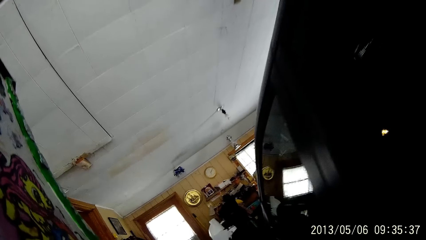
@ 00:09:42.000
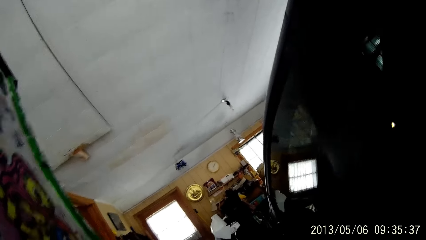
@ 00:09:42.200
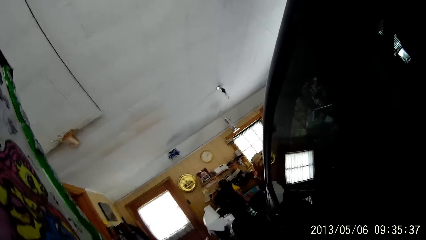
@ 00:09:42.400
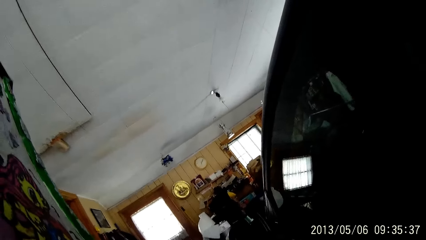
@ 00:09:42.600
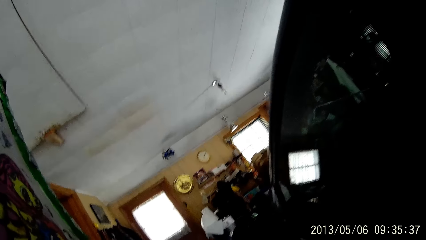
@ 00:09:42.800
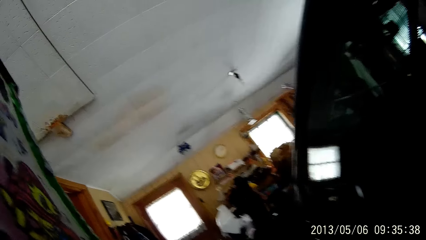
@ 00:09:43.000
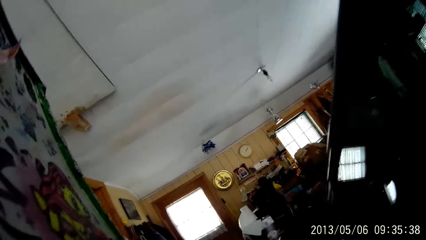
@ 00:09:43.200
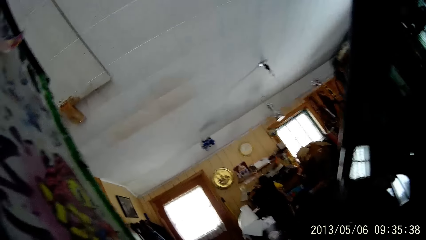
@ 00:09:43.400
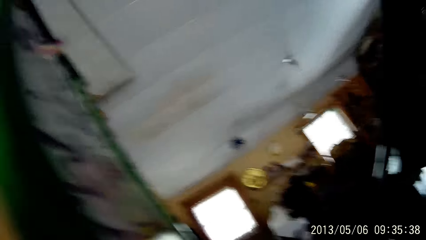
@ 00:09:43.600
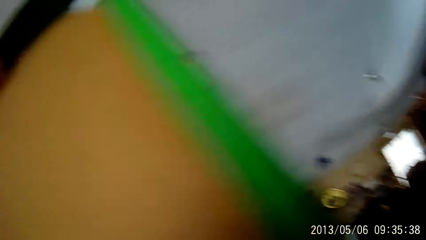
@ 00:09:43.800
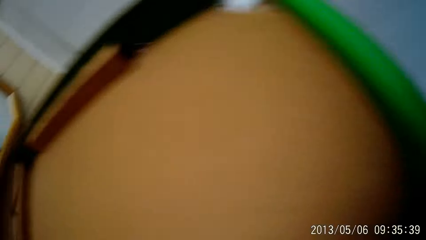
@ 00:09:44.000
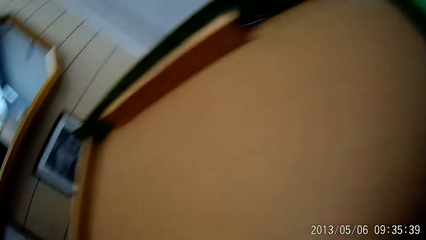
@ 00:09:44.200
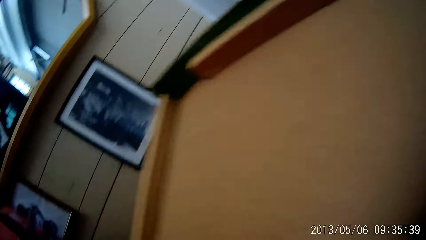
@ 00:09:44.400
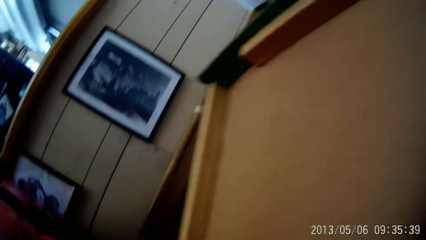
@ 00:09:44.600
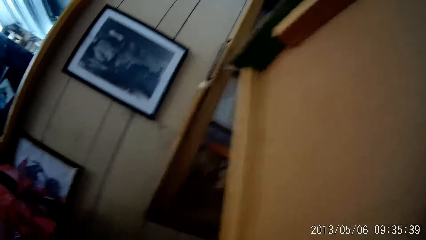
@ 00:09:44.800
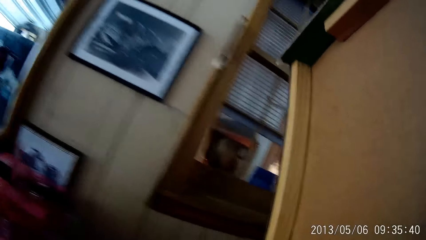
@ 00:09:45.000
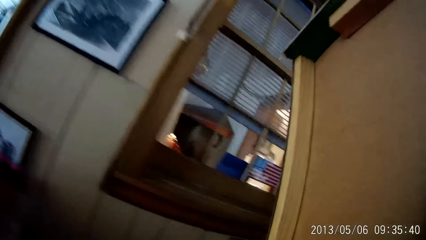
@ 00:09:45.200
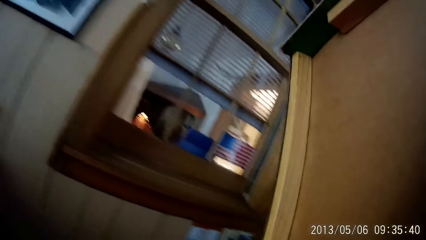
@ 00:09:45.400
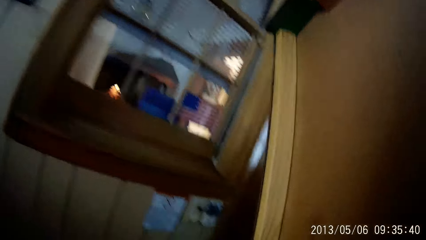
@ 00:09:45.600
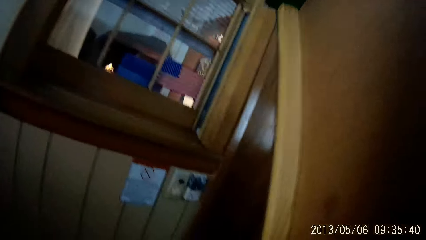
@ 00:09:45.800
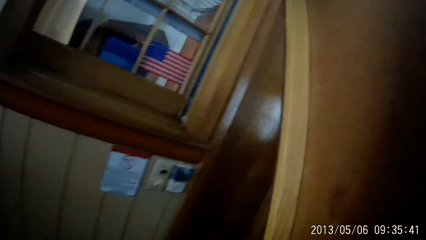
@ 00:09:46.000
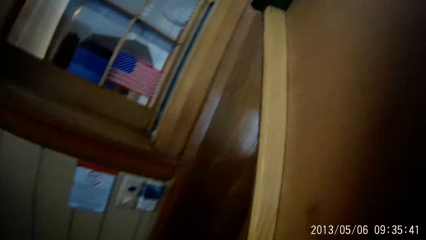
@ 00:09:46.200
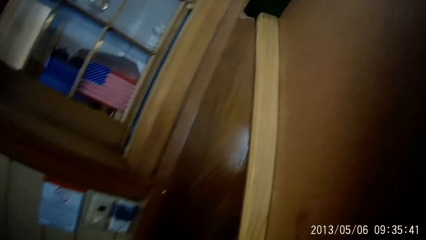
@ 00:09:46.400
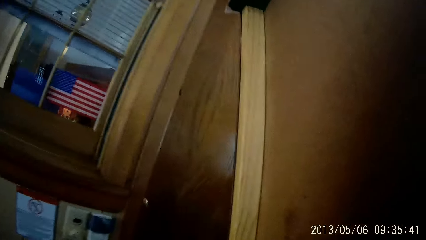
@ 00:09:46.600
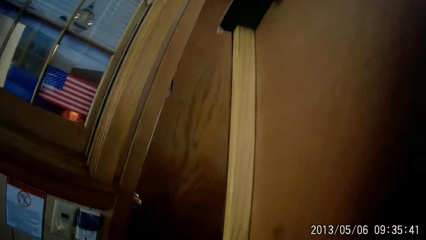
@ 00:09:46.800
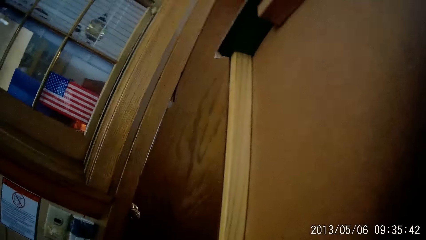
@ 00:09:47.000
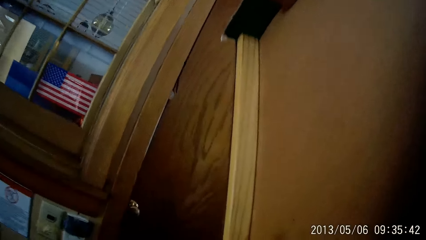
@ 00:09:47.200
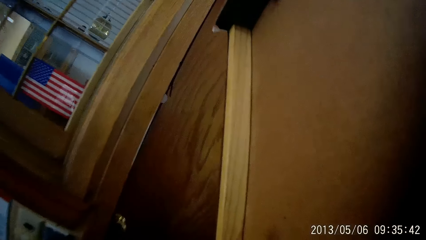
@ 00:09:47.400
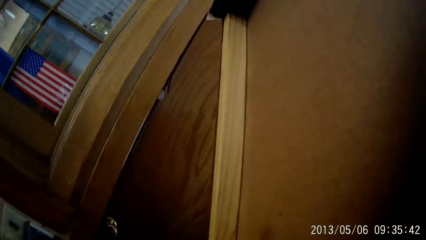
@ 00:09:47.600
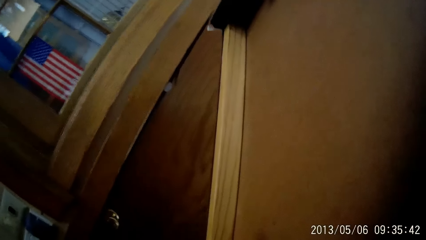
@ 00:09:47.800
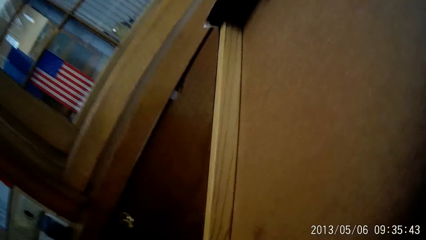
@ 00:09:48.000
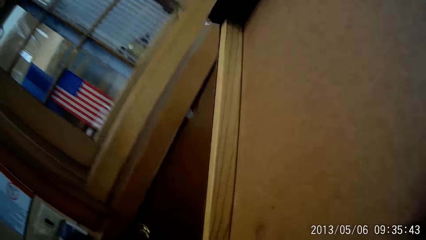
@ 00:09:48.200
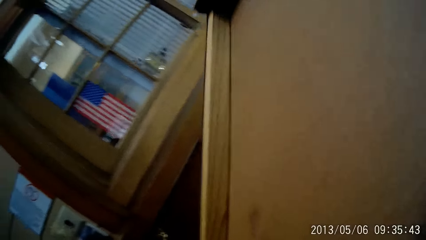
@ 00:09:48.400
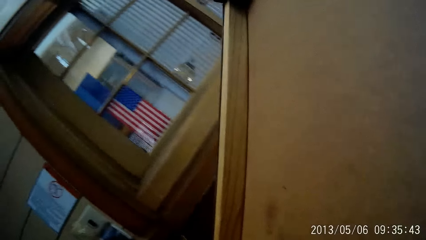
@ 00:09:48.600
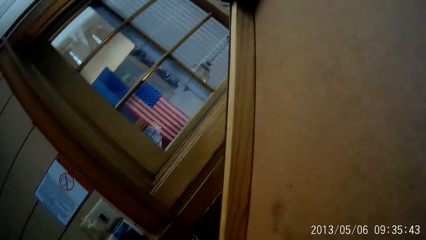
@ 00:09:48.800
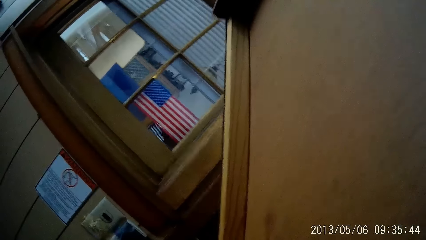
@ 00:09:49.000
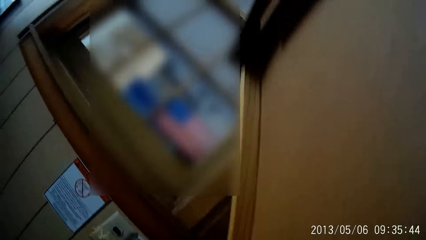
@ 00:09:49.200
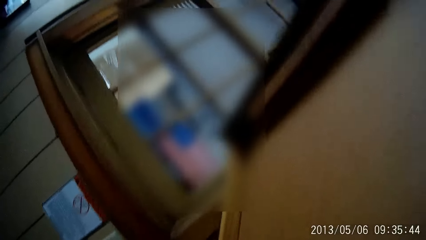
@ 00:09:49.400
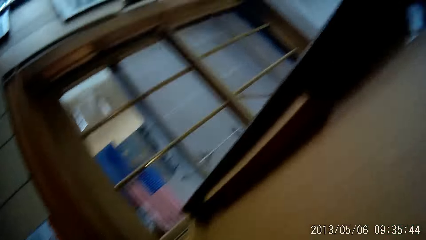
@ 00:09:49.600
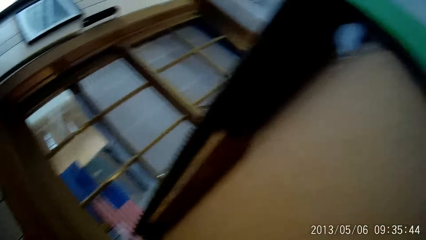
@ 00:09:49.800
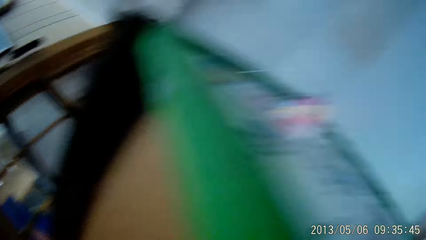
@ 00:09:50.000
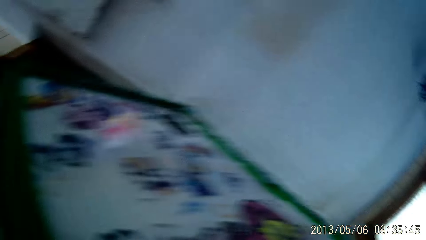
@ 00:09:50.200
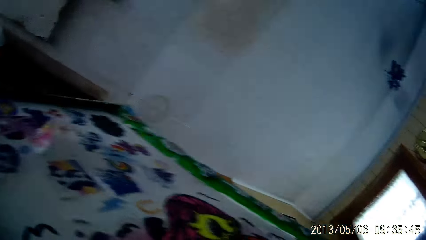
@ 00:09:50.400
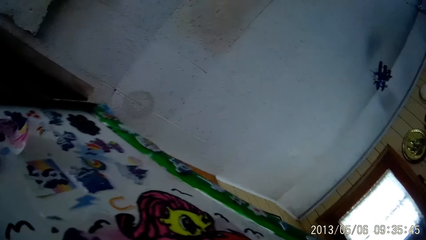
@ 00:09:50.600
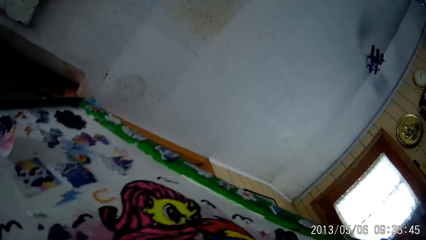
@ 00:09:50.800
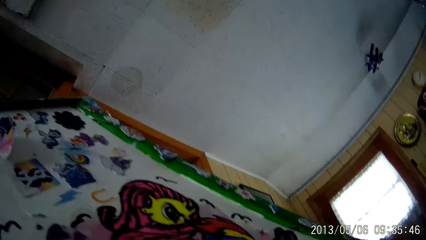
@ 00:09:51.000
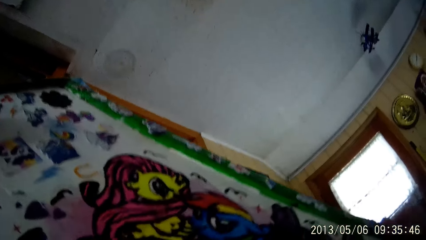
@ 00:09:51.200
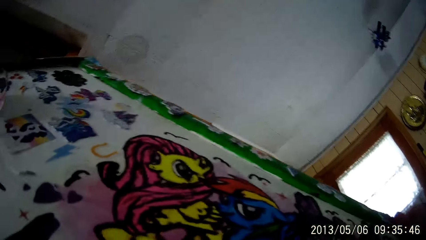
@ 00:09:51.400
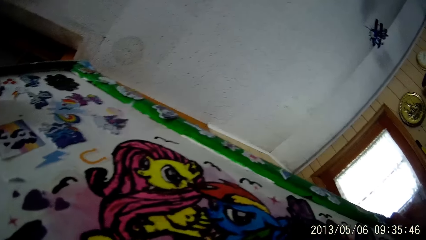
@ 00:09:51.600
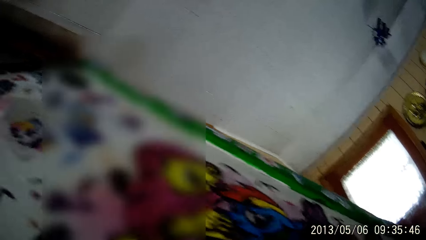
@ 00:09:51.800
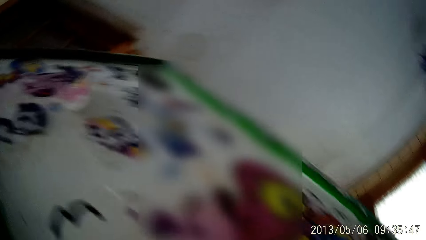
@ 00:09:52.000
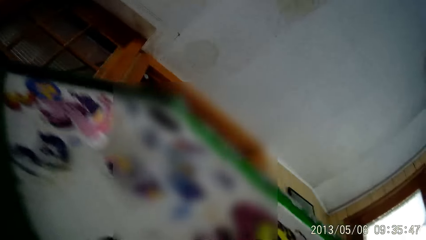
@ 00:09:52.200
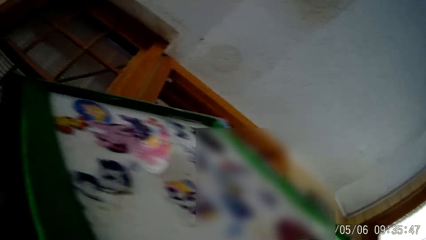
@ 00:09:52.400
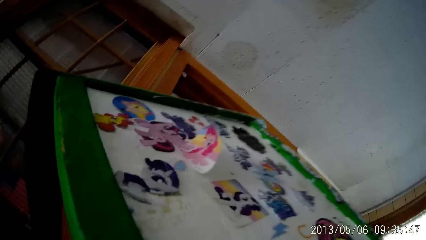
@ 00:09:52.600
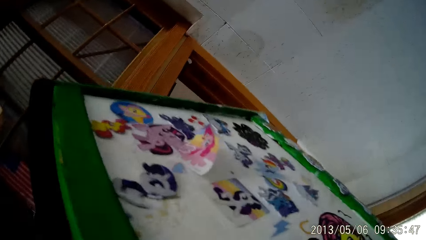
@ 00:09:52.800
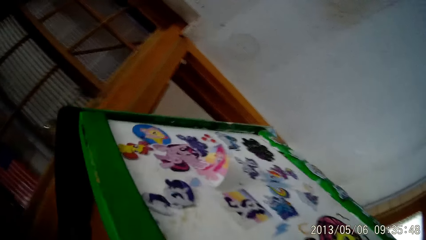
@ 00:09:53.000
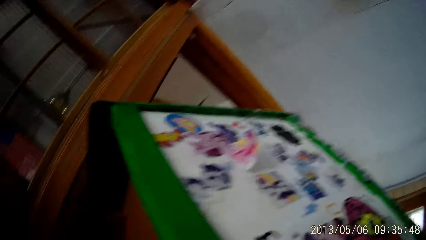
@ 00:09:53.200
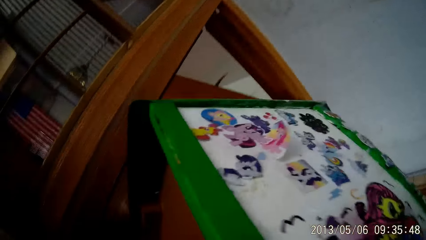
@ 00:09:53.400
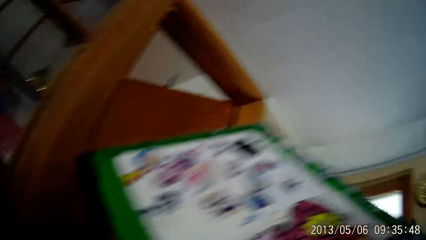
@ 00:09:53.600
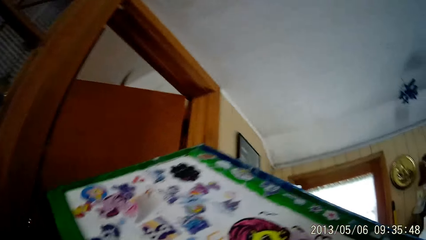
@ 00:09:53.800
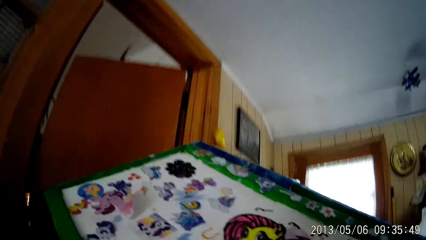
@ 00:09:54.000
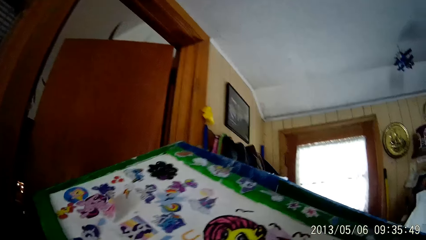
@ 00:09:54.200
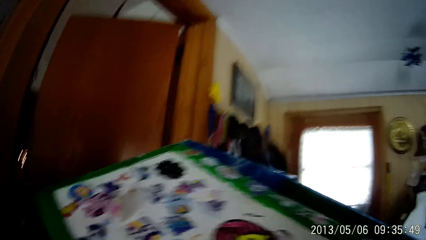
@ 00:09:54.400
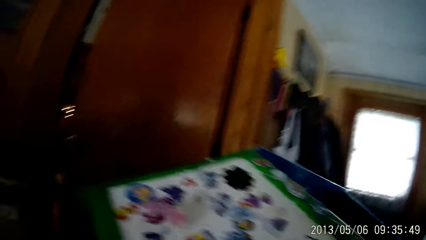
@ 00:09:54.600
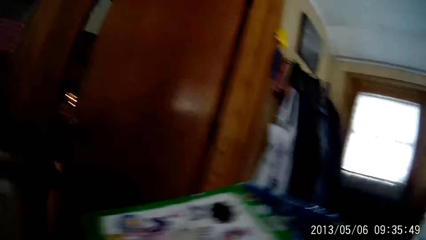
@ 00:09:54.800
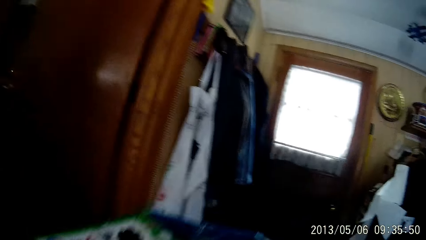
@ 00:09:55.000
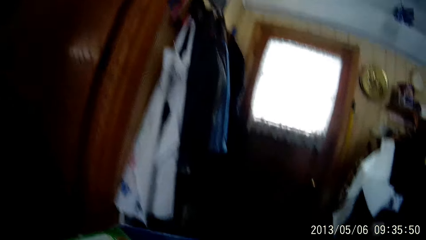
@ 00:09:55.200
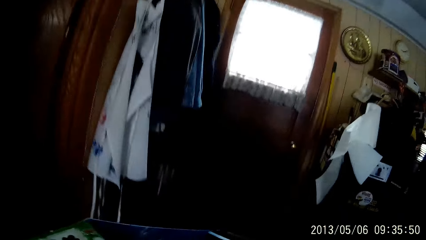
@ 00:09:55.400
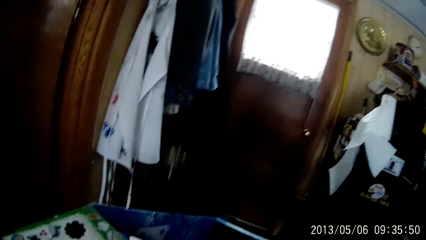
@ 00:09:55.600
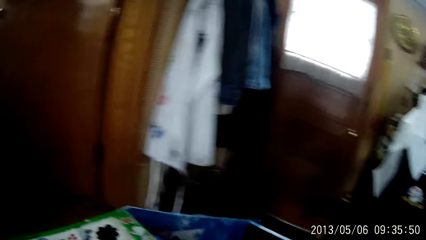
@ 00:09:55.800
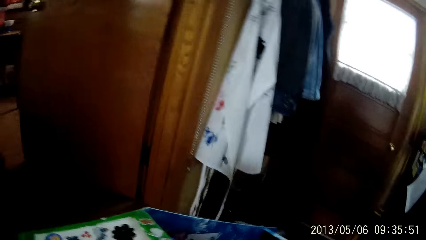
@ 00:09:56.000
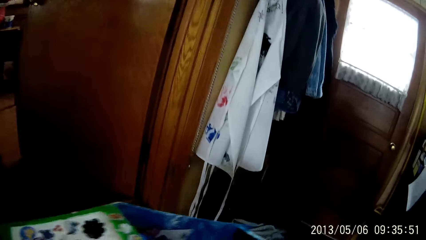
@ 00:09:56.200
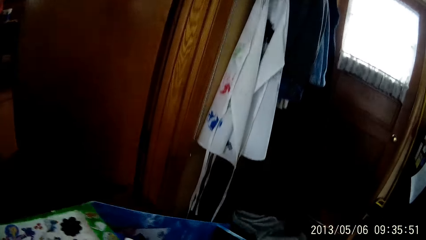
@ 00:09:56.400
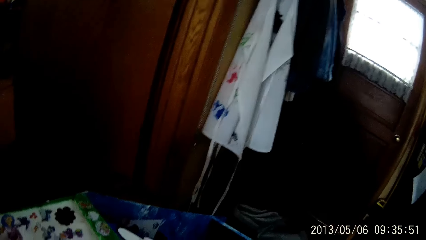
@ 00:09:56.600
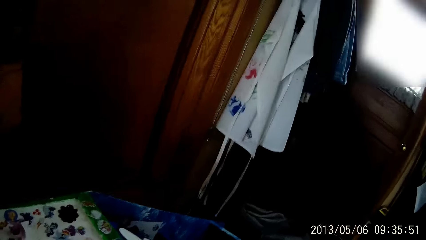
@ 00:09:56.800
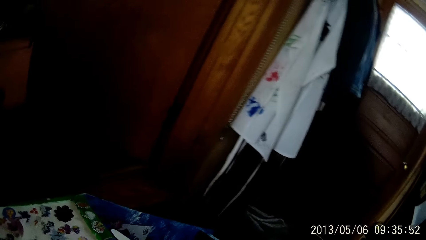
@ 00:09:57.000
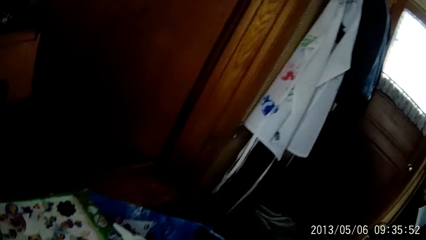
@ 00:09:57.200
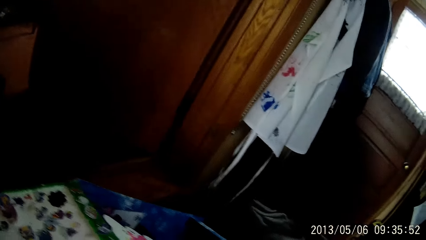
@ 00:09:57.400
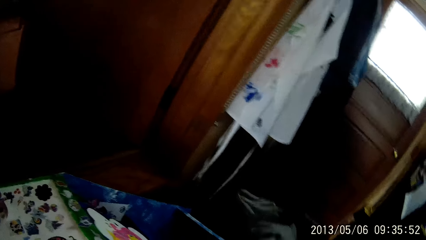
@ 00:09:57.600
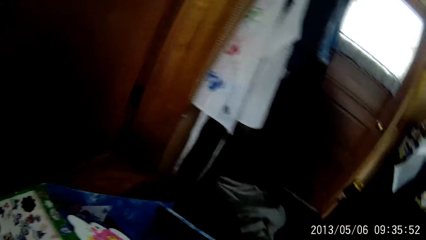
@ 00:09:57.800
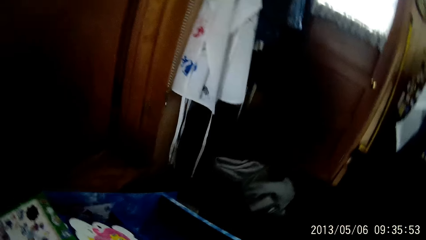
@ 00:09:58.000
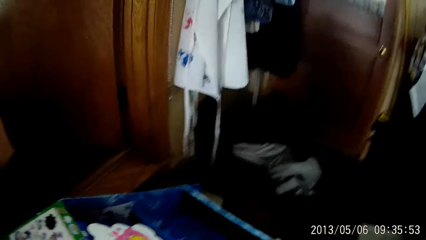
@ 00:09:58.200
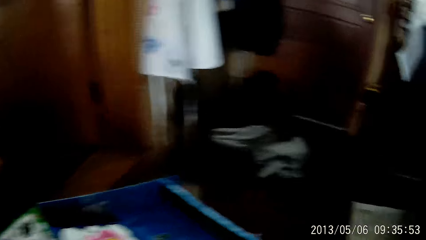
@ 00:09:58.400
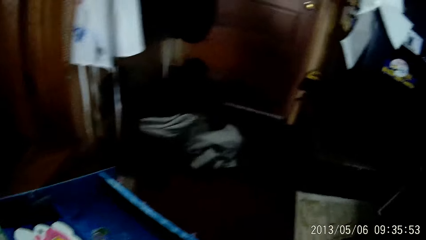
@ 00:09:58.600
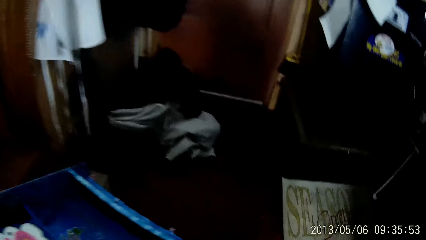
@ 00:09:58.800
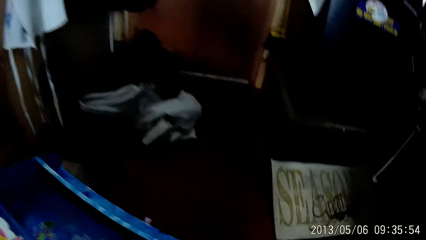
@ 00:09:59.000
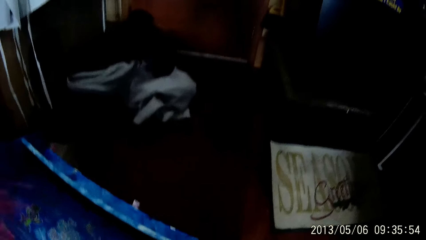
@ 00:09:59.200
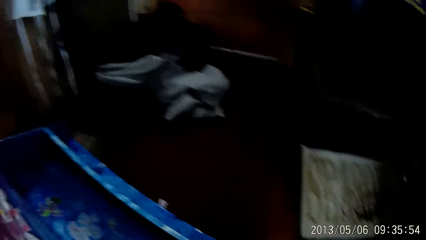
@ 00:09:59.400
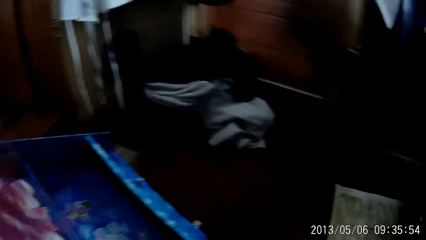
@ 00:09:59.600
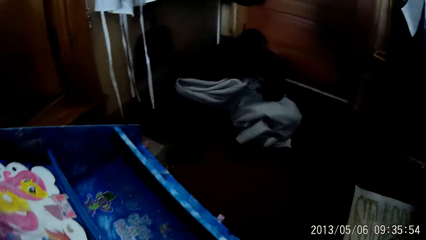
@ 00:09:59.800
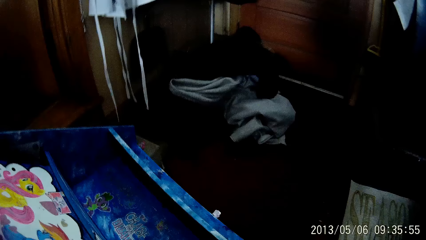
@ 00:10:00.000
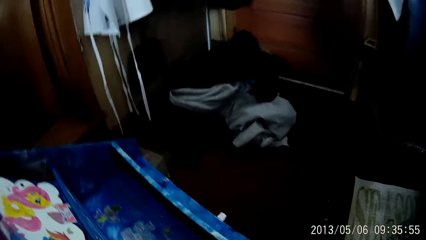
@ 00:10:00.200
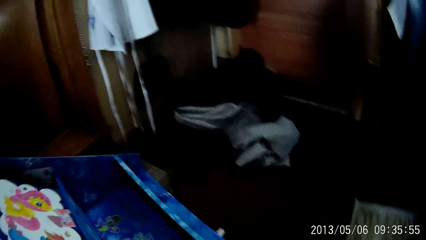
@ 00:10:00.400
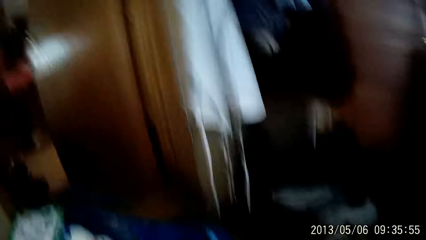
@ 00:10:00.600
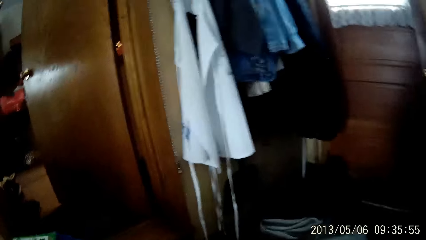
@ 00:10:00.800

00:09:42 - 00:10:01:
The camera wearer walks to a door. He places the mini shelf in his hands on the garage floor.
